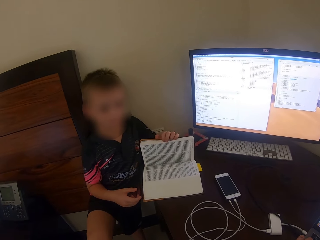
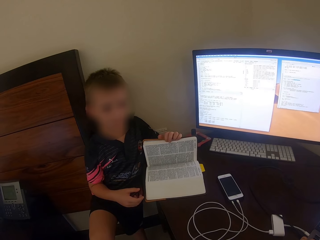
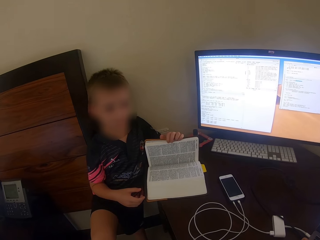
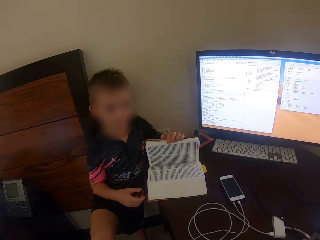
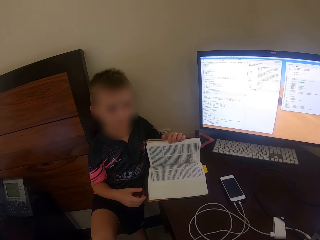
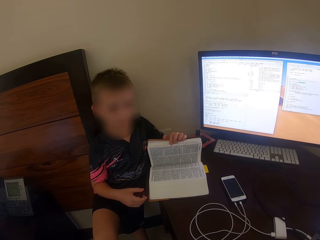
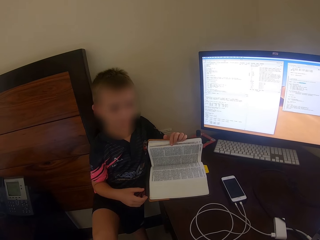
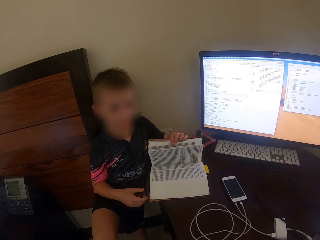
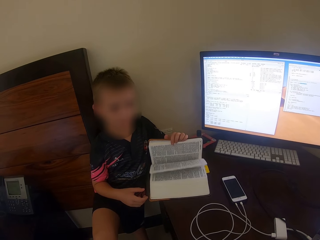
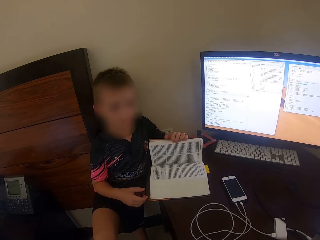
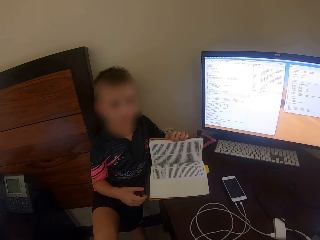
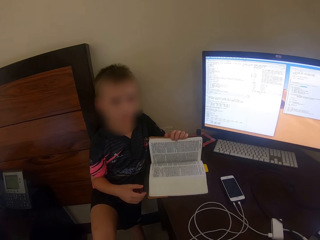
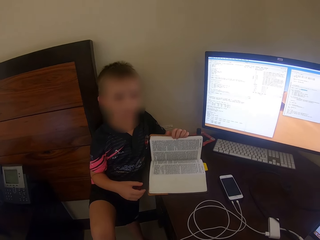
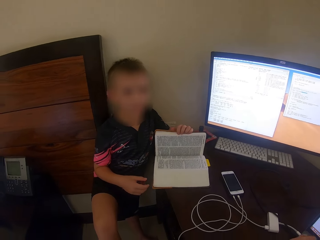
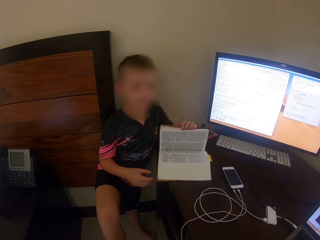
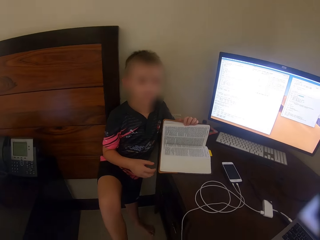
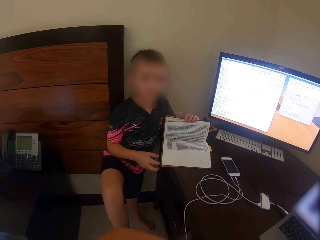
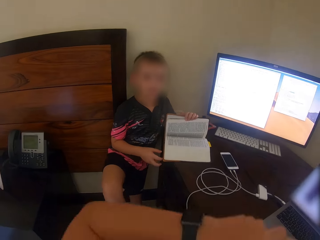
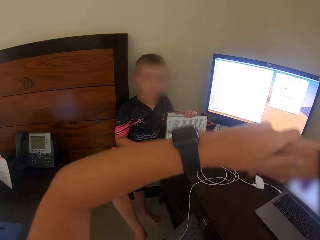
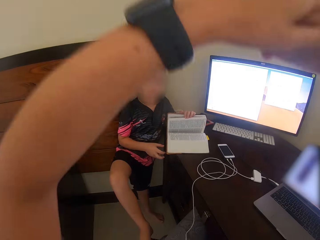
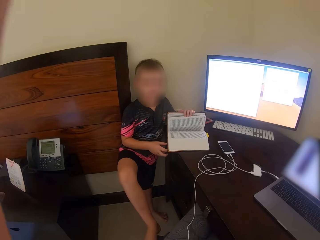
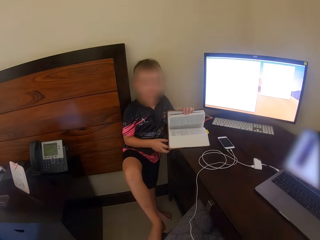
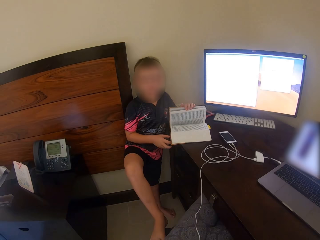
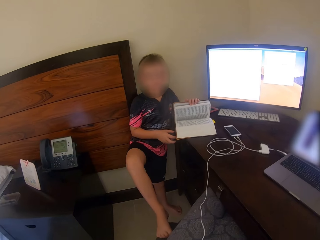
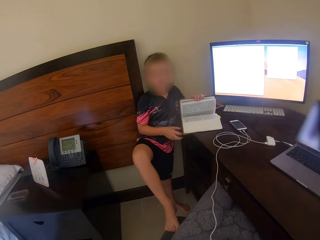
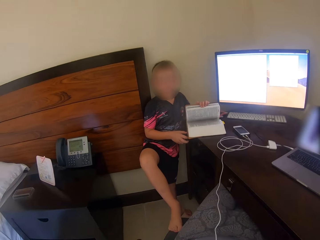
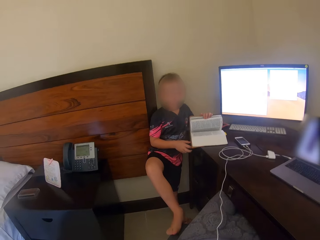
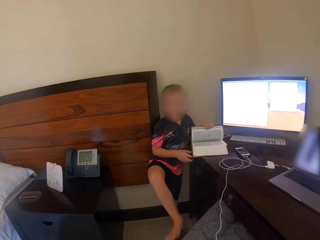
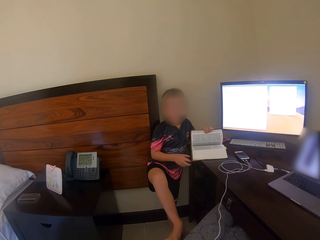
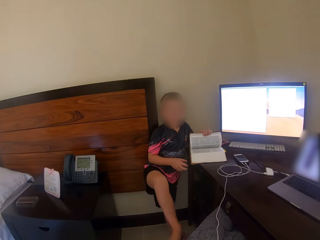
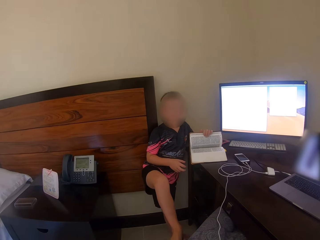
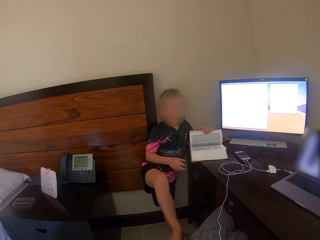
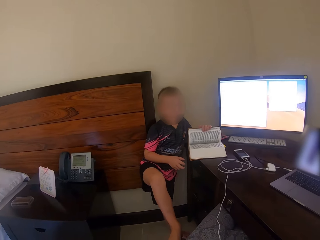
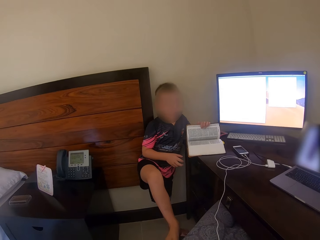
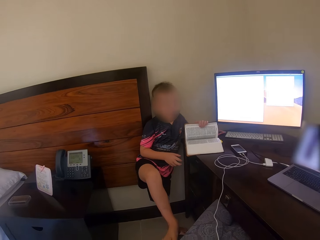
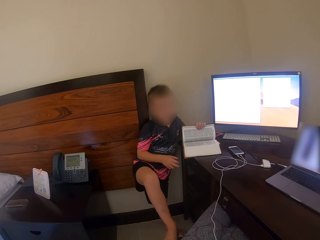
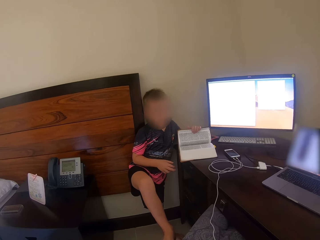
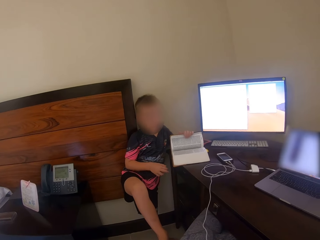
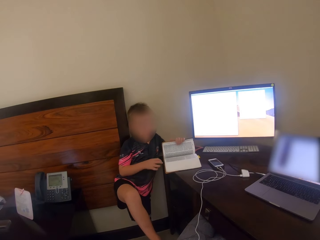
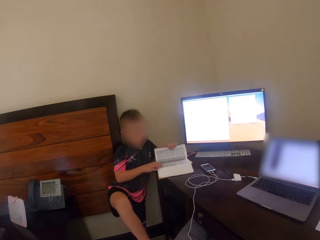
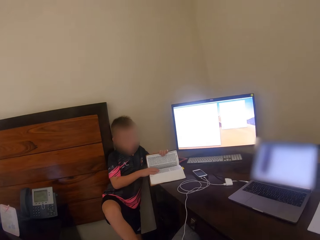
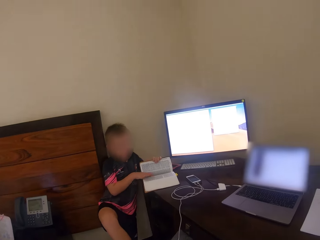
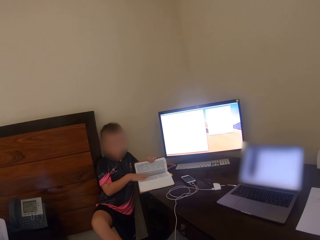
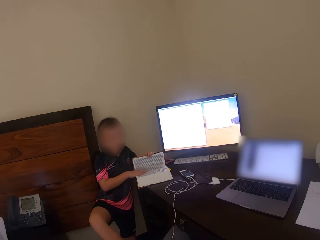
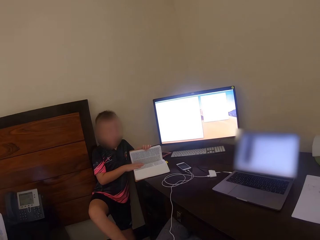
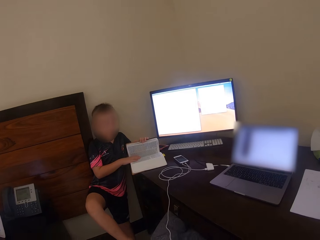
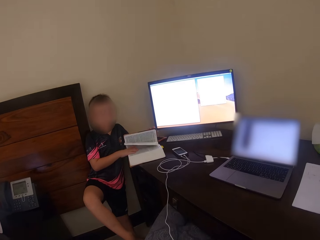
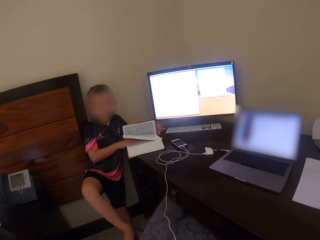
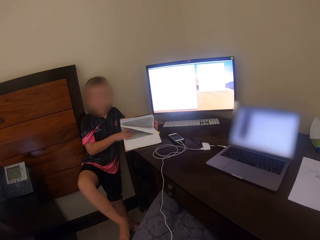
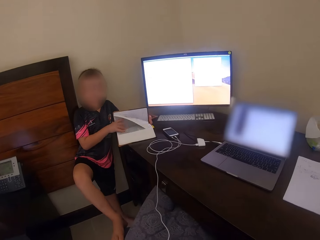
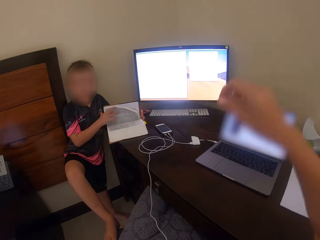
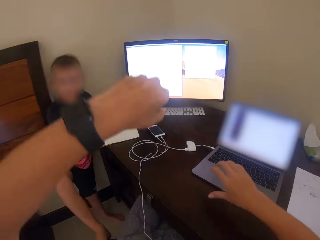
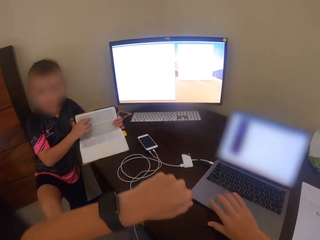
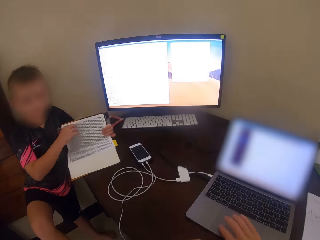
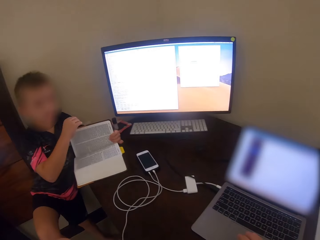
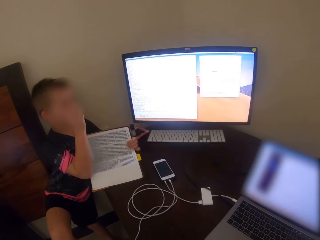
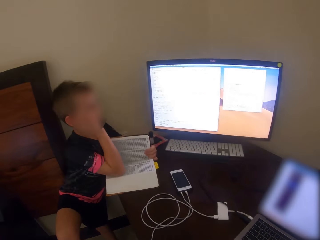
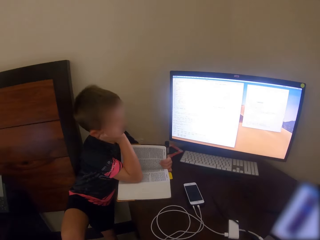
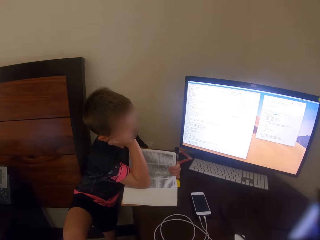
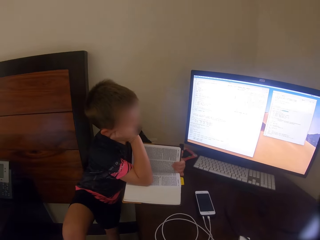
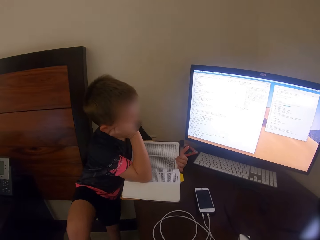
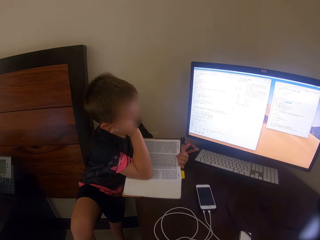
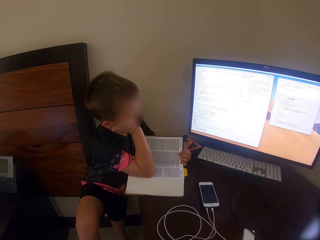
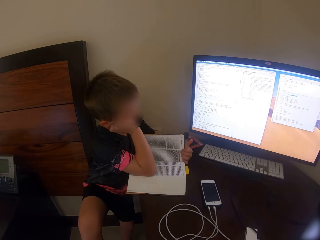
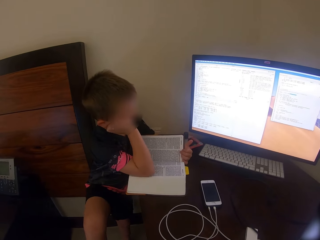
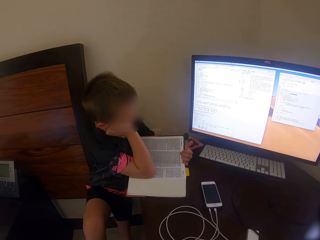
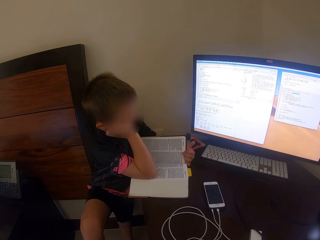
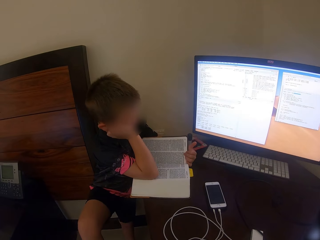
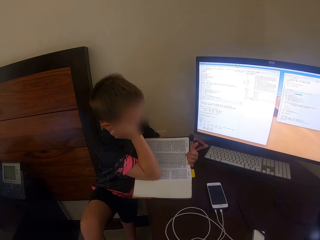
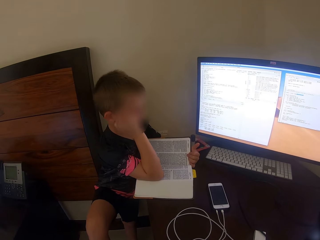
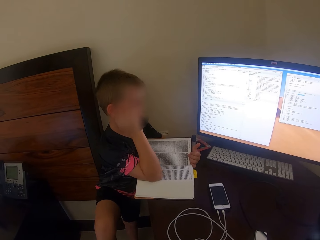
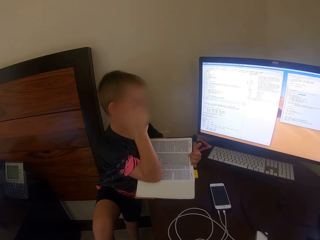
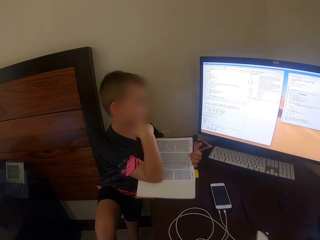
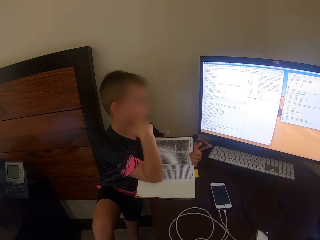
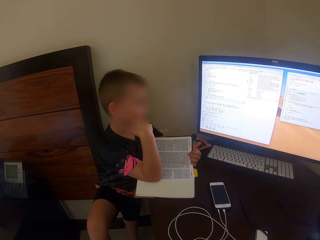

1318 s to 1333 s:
A man flips the pages. The camera wearer carries her hands up. She looks around. The man talks. The camera wearer uses the laptop. The man talks.

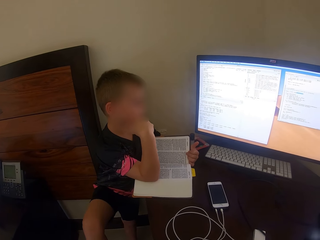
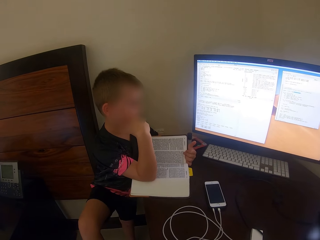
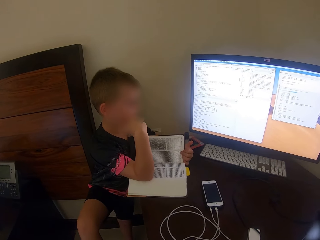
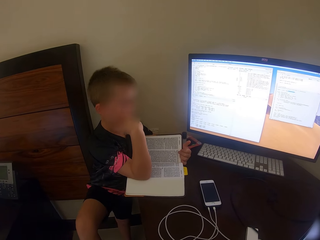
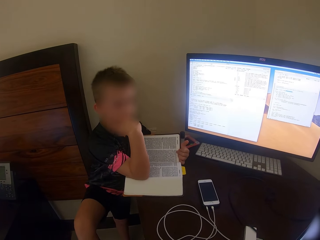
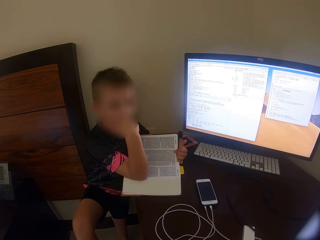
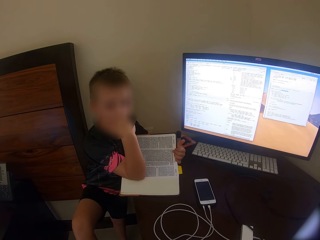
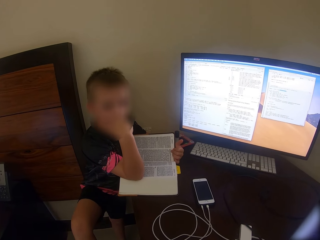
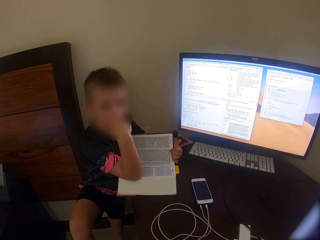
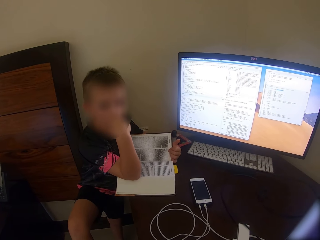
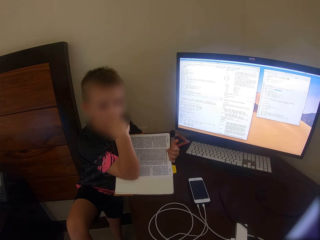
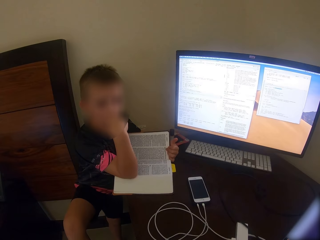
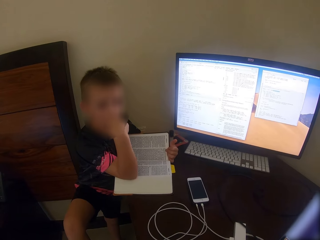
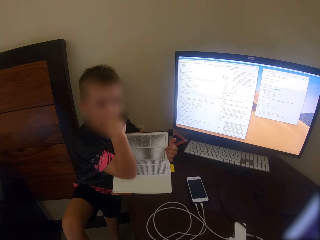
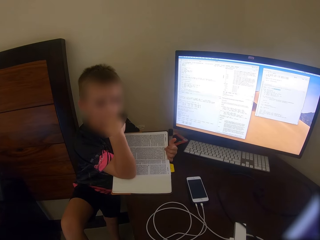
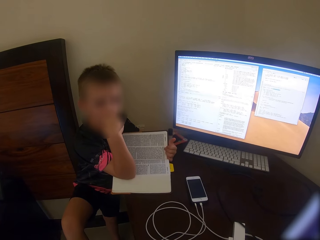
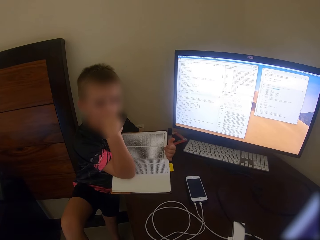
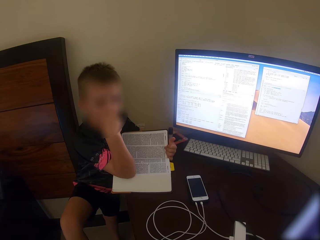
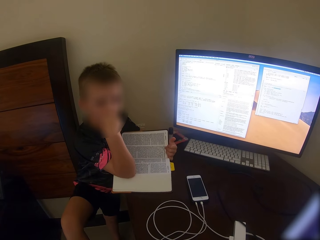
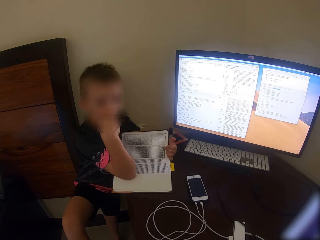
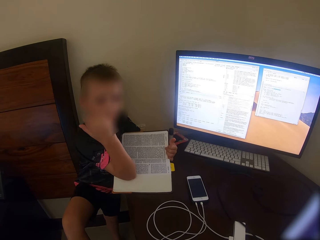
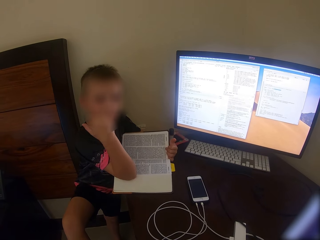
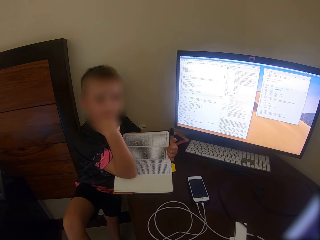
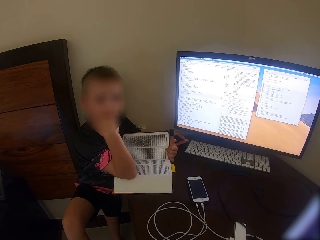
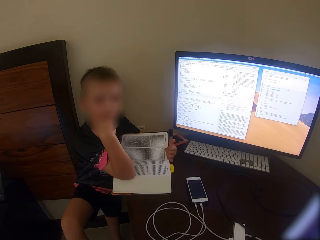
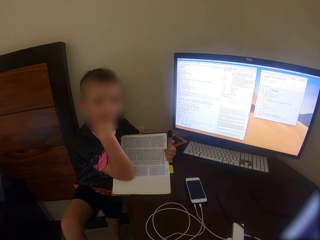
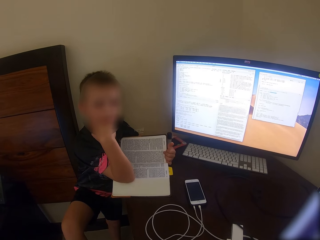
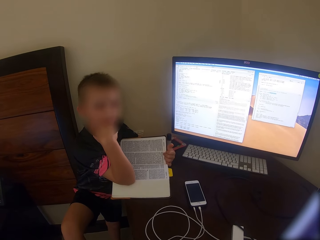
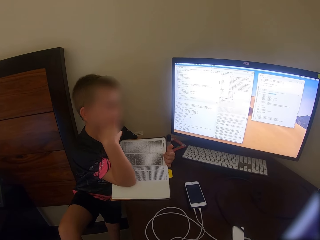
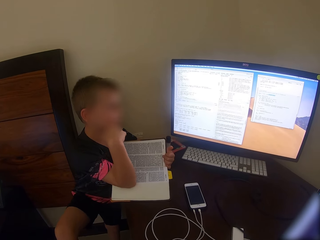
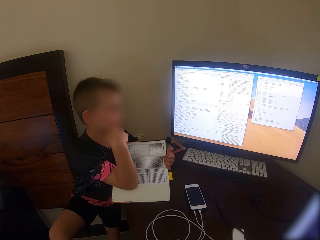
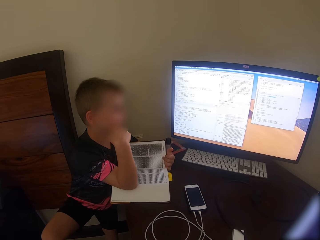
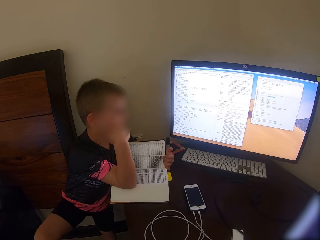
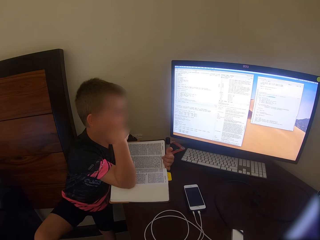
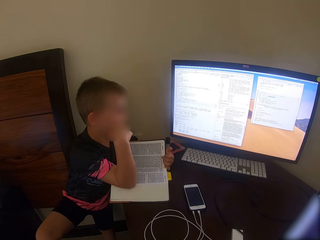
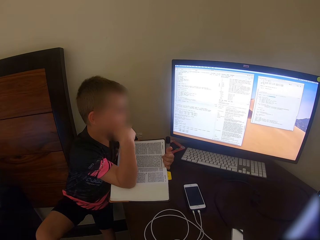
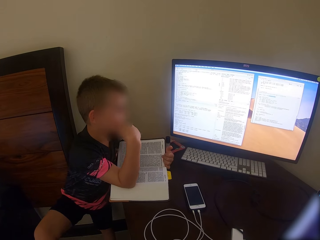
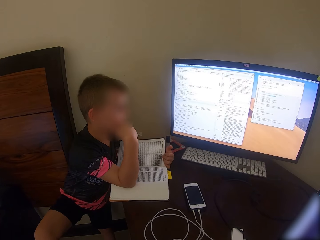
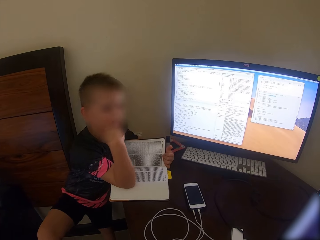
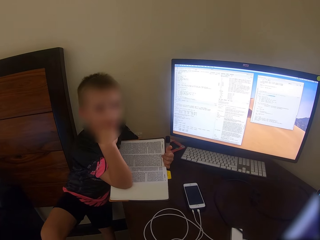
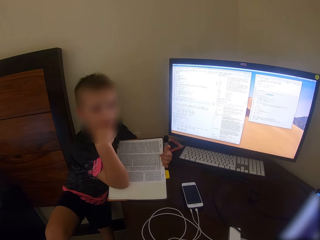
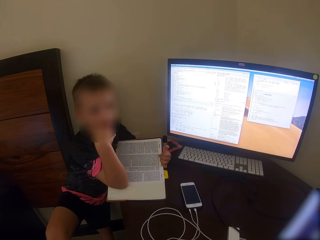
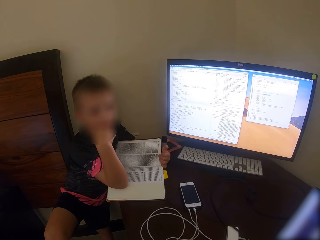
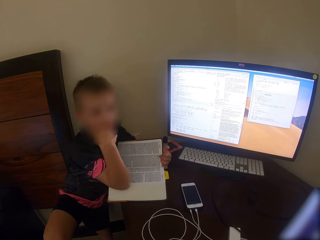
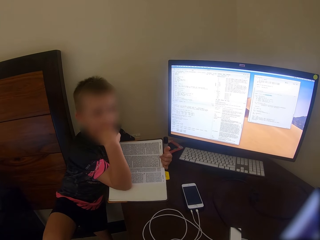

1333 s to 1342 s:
The camera wearer converses with the kid.
